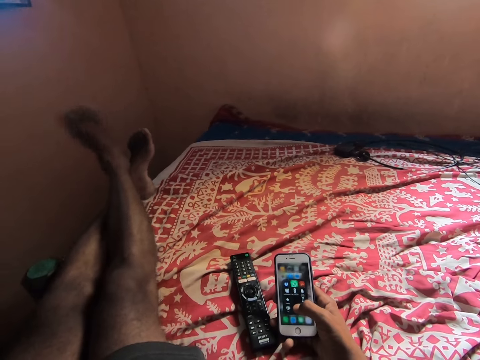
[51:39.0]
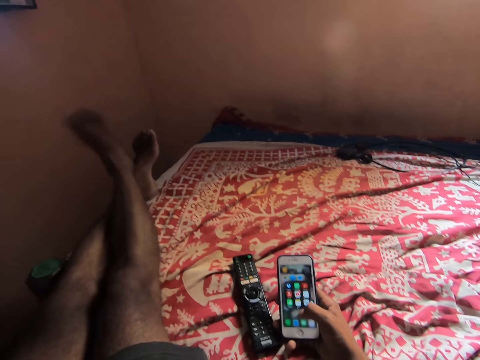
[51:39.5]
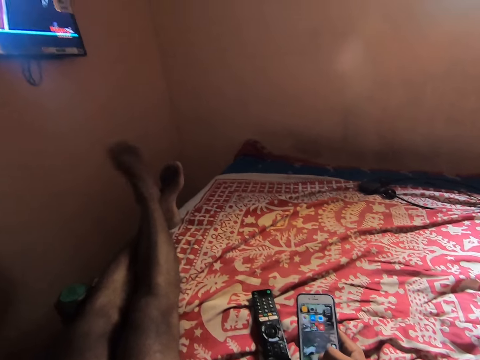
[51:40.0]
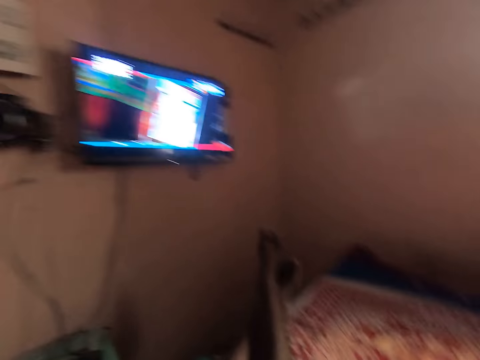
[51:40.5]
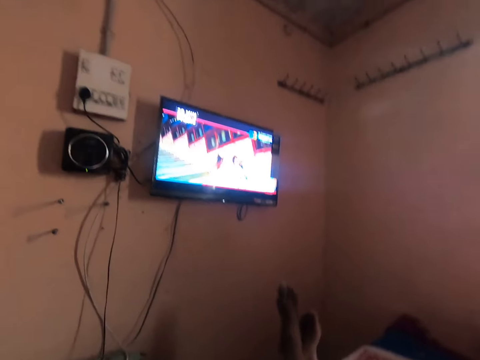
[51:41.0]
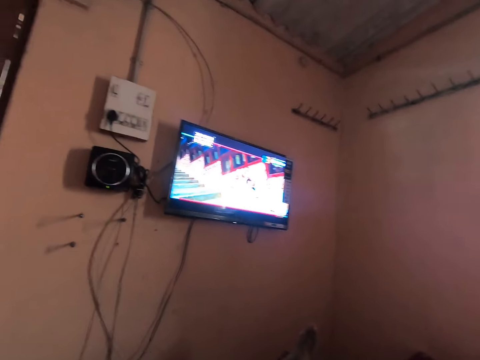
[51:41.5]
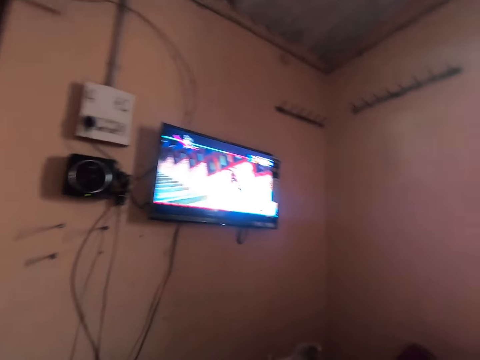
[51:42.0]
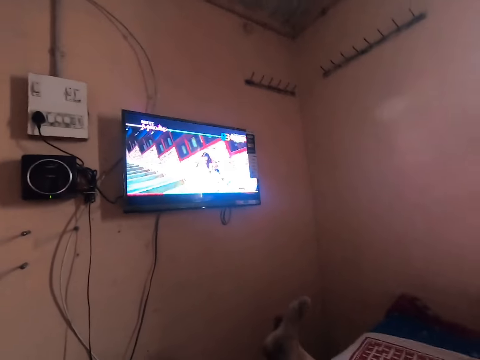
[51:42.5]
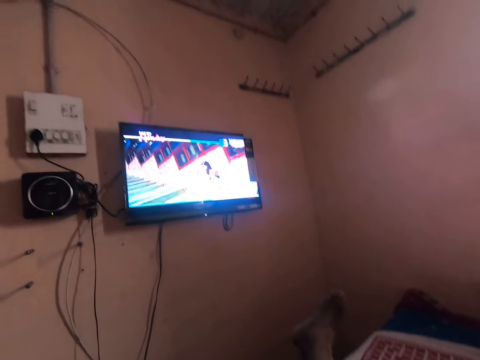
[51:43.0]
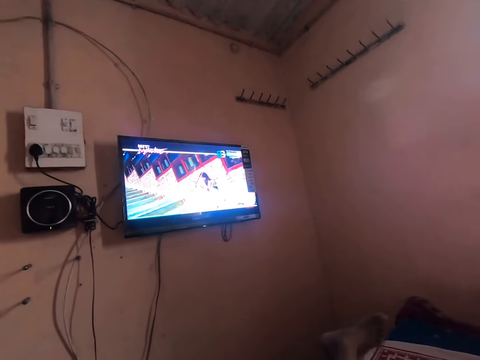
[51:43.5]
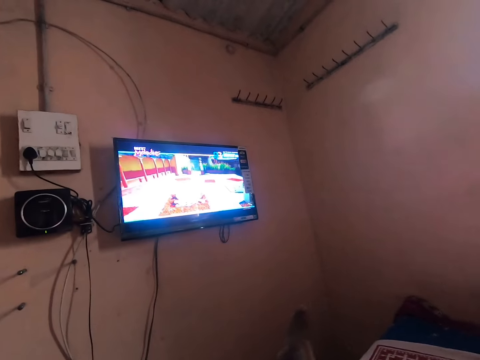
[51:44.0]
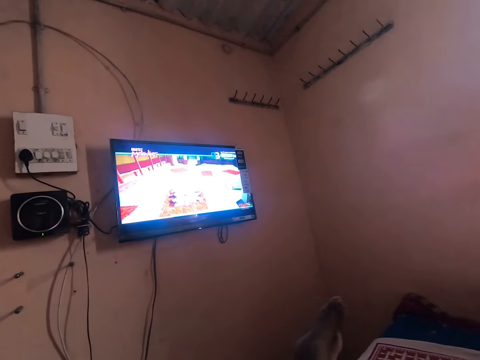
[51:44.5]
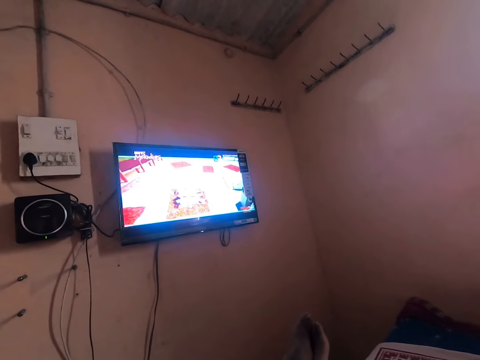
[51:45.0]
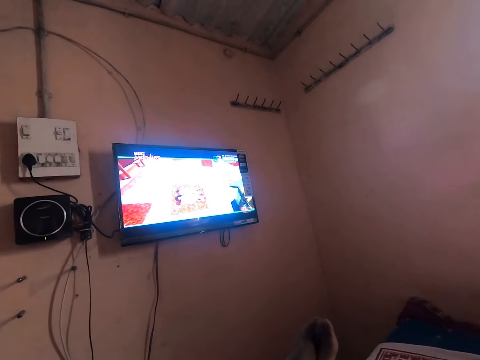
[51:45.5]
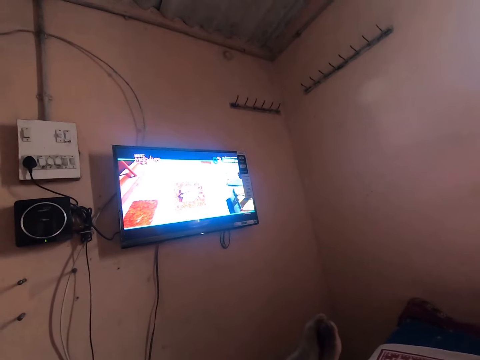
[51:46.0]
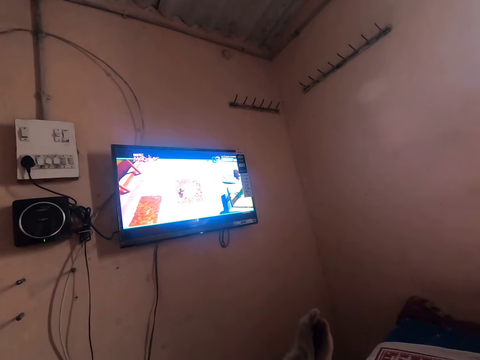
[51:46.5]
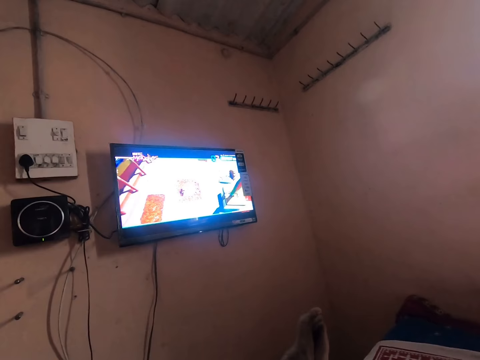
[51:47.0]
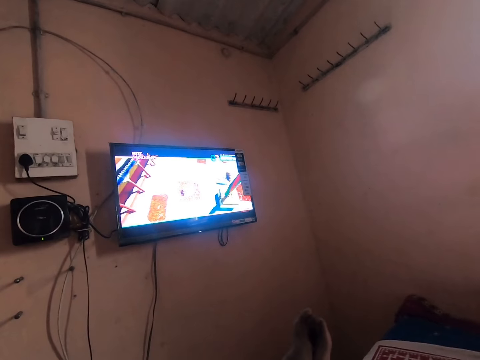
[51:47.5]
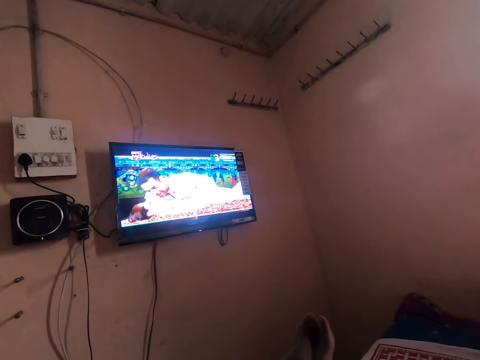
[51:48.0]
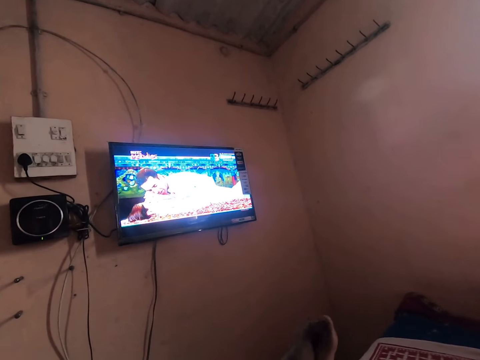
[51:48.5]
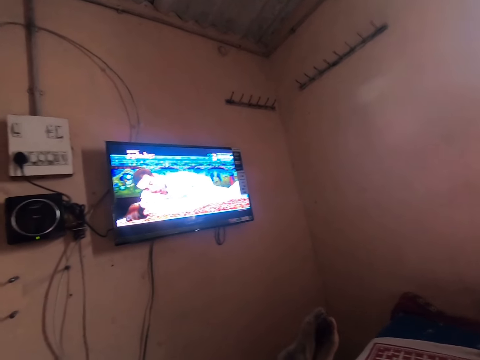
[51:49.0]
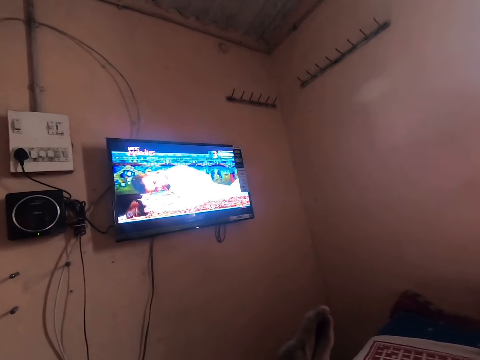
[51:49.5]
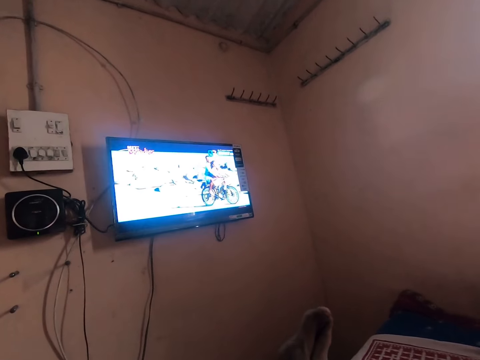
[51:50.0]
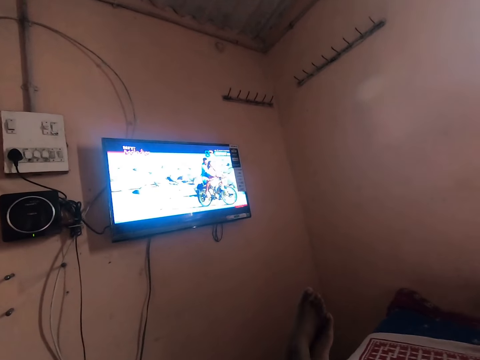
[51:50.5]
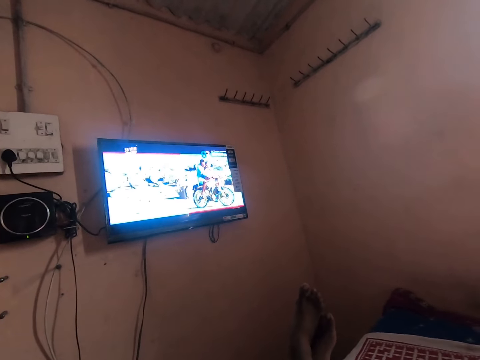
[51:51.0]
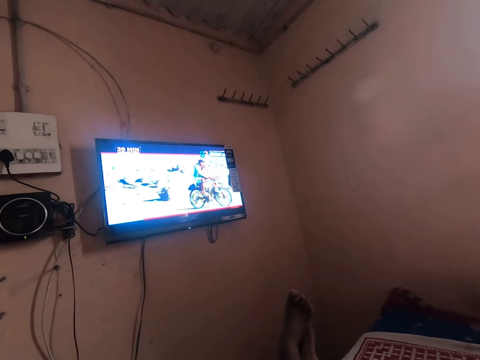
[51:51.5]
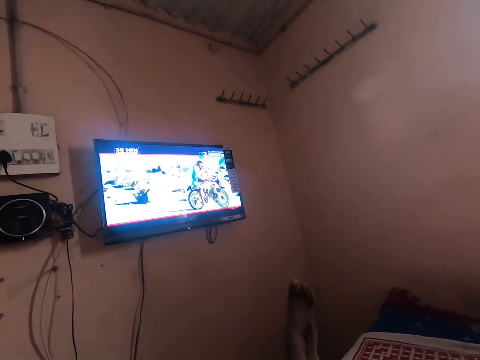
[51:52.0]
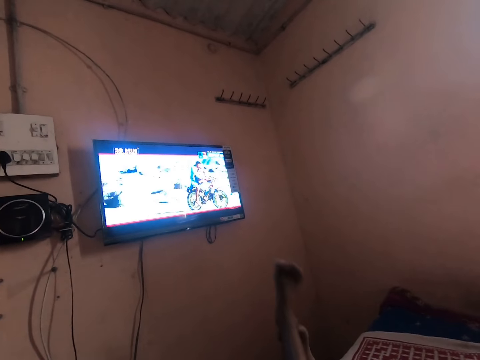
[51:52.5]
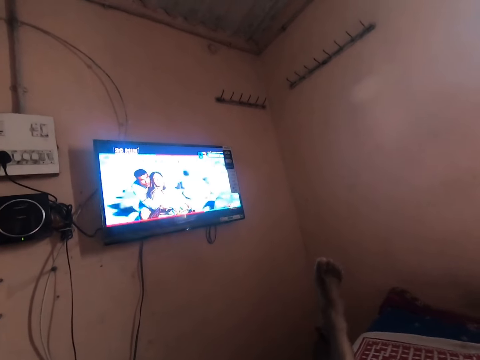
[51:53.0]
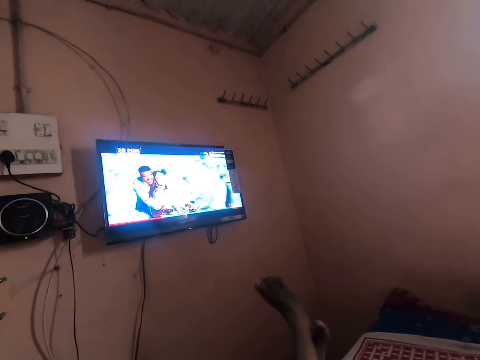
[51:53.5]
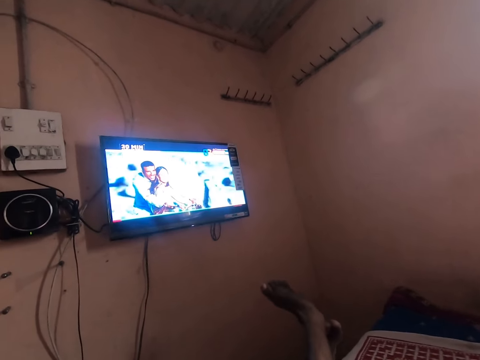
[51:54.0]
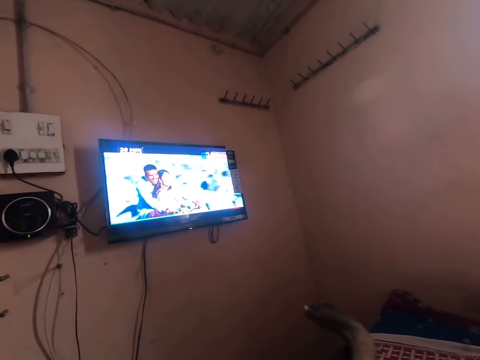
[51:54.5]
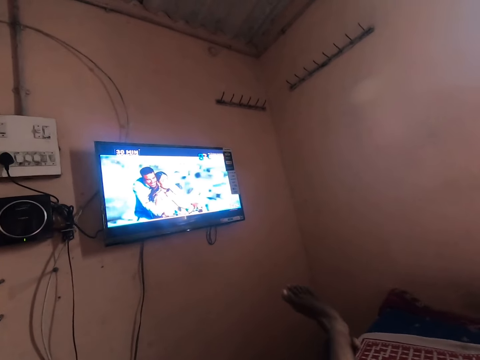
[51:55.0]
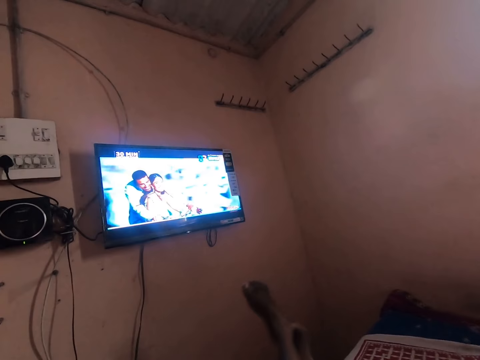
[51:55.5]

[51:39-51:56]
The camera wearer watches TV on the bed. He moves his legs.

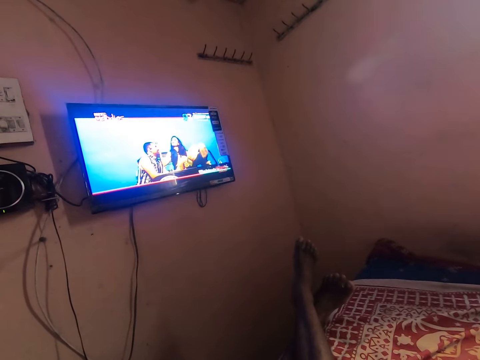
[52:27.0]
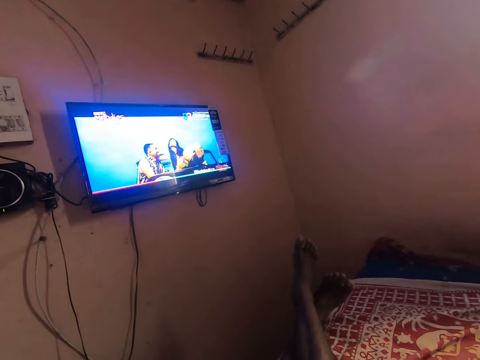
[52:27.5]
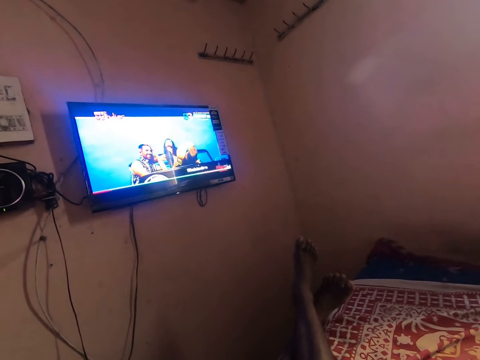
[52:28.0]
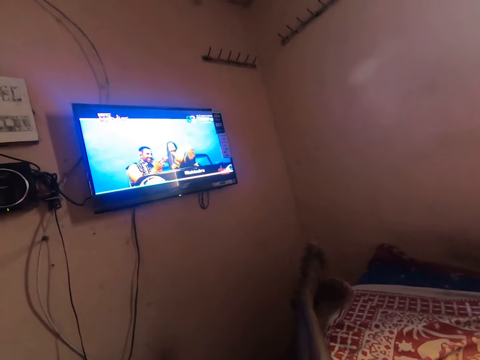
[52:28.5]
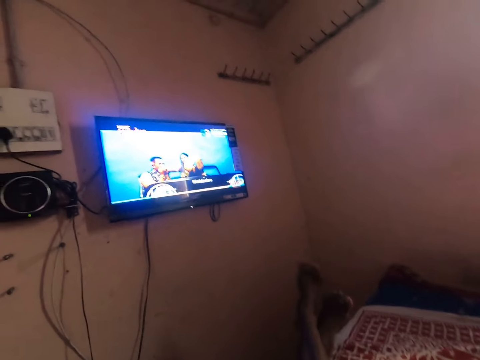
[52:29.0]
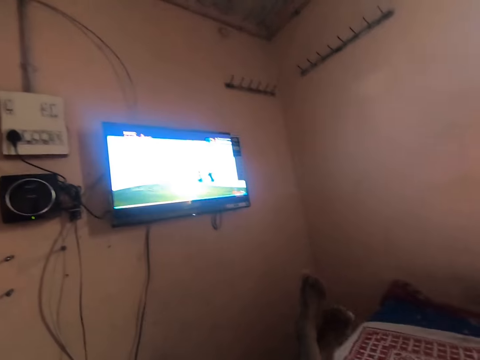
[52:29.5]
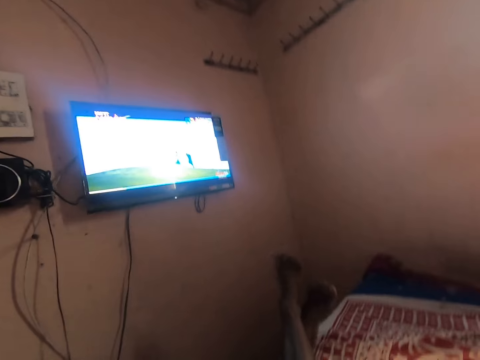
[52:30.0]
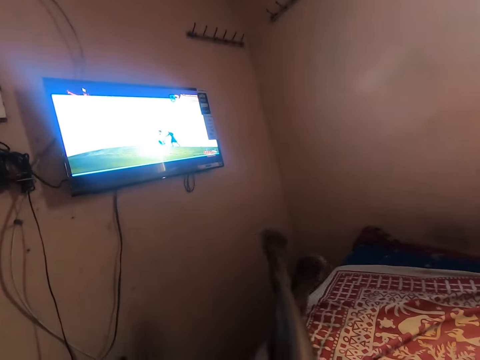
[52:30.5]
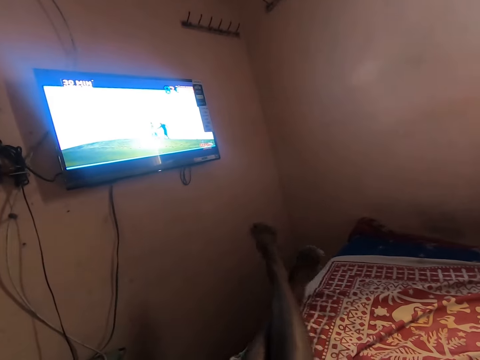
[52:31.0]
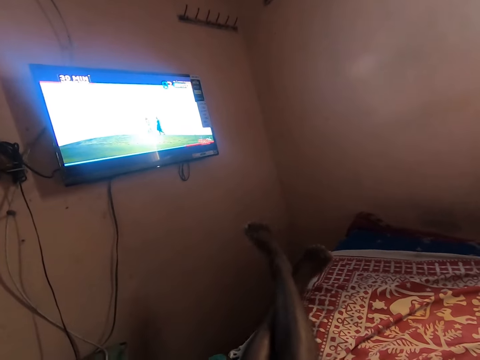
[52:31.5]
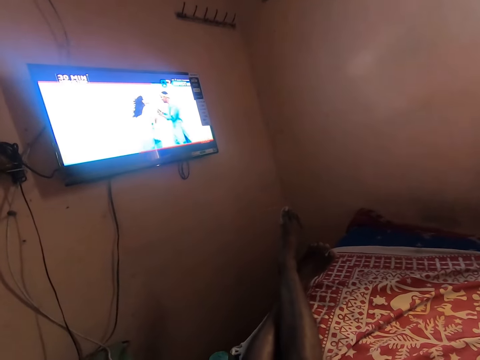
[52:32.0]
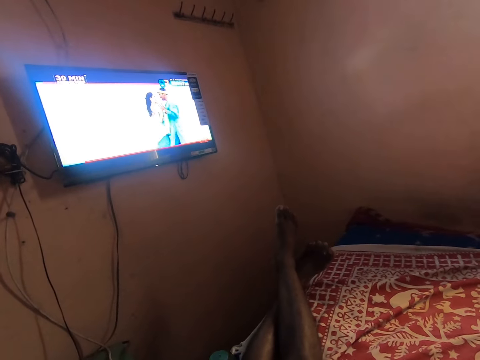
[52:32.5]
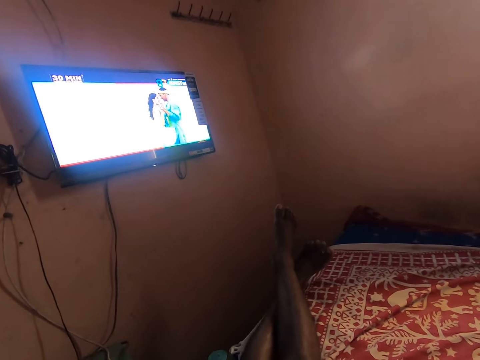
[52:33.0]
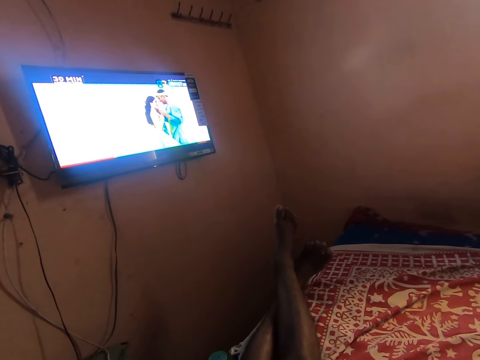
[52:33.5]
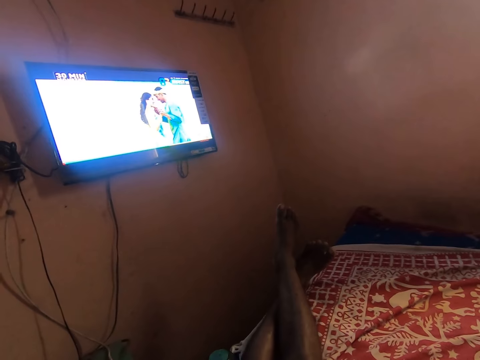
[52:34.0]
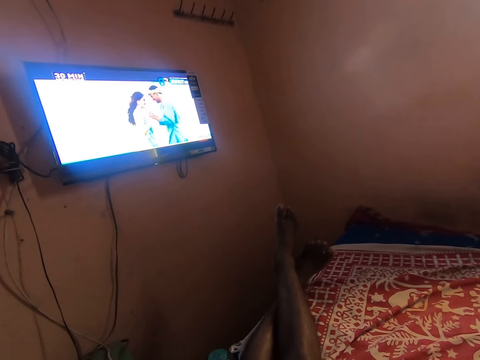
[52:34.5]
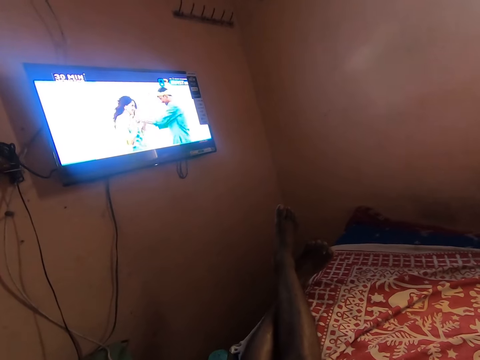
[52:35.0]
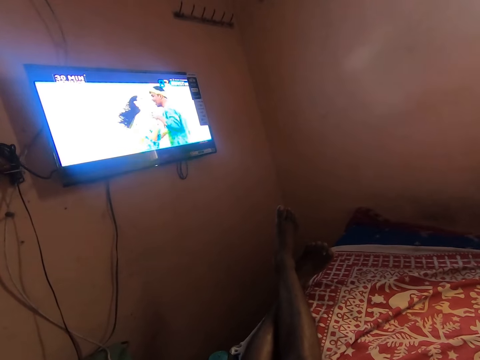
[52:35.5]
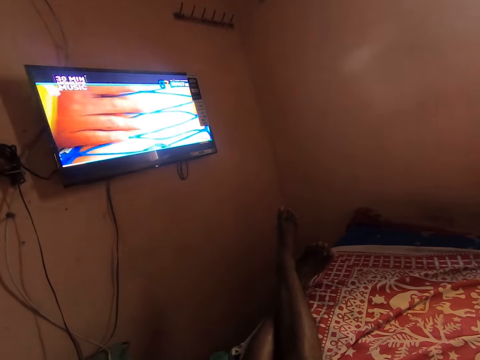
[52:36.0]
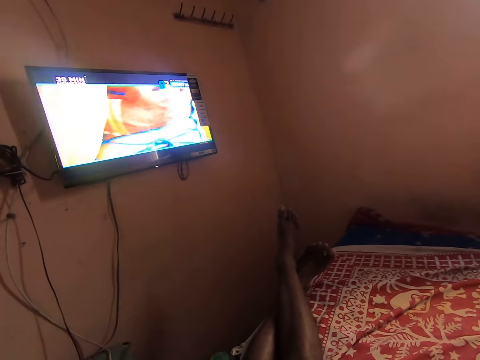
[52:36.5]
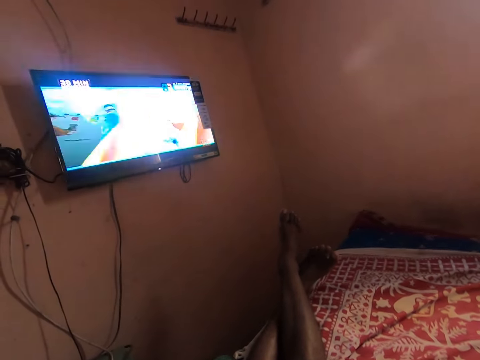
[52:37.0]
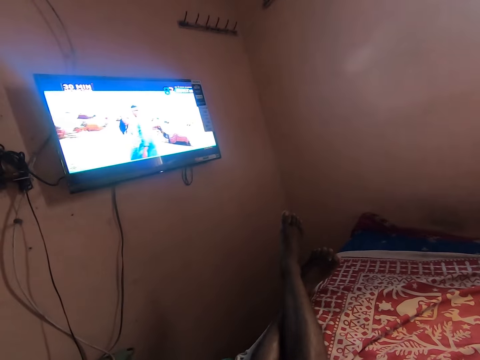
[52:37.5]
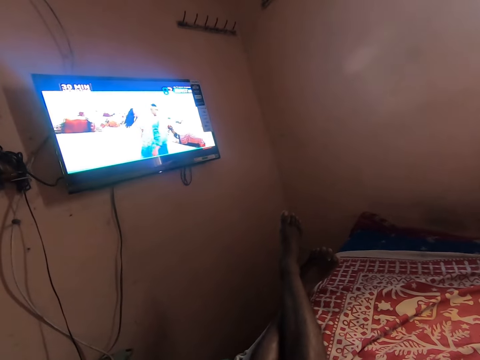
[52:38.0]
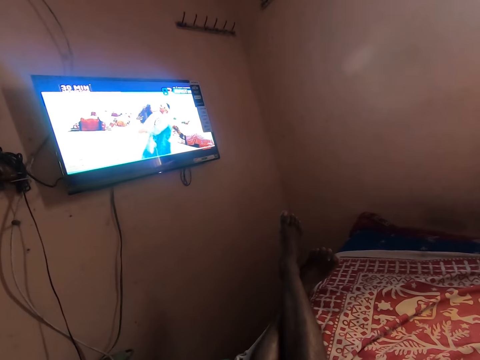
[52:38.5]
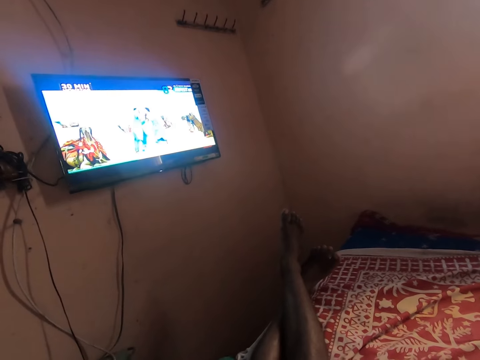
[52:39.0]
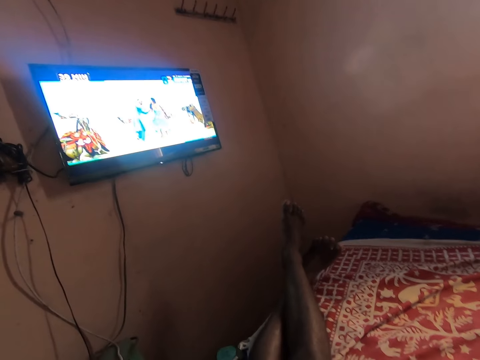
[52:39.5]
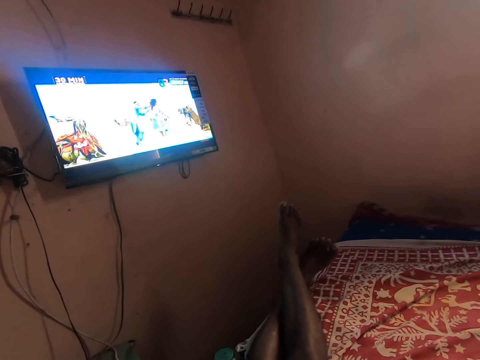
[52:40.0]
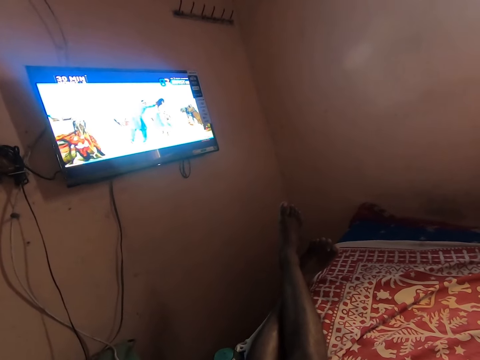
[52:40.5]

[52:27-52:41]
The camera wearer shakes his legs.
